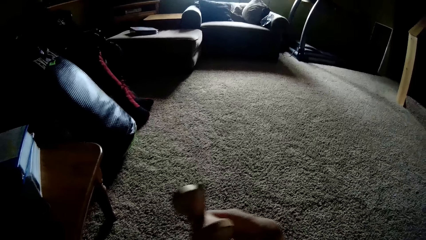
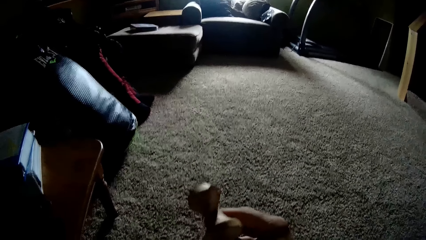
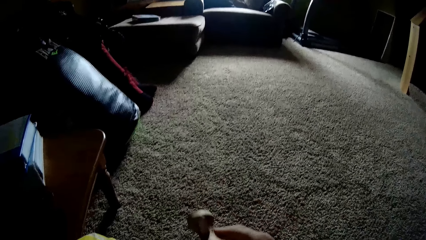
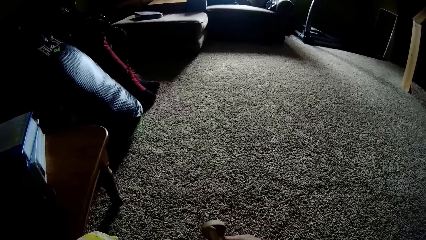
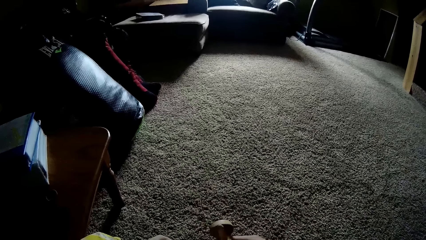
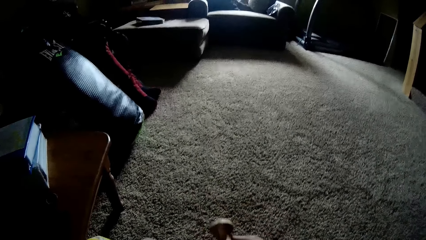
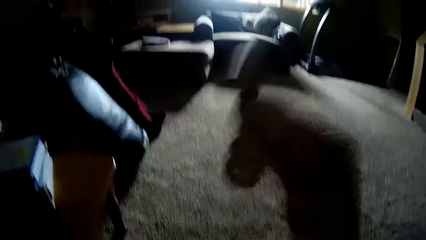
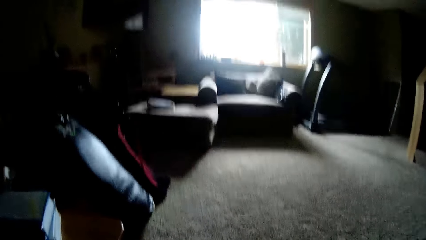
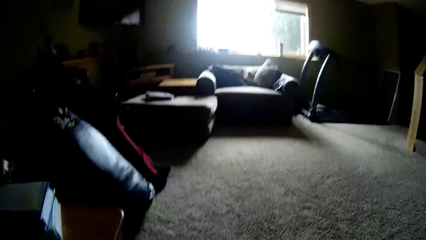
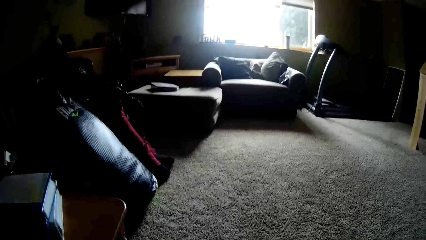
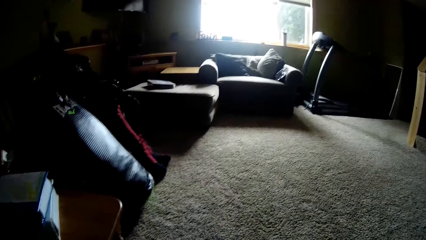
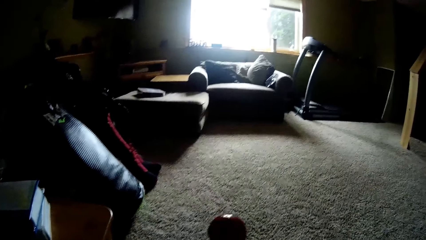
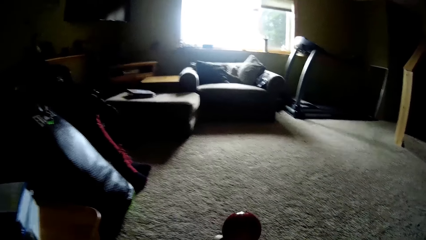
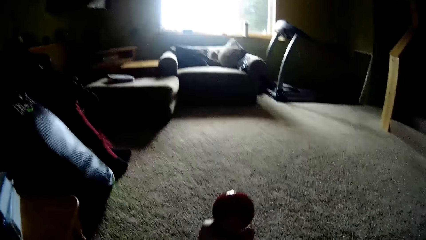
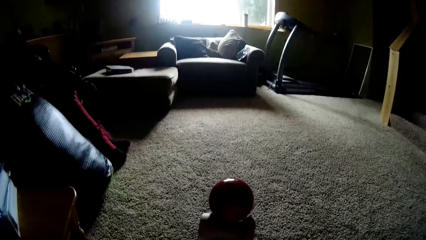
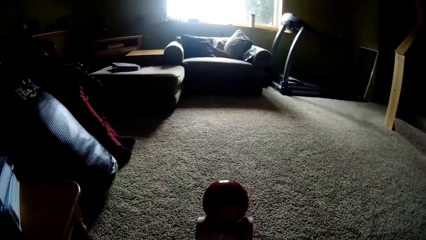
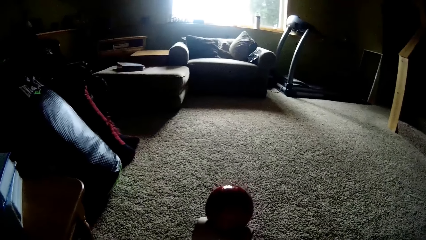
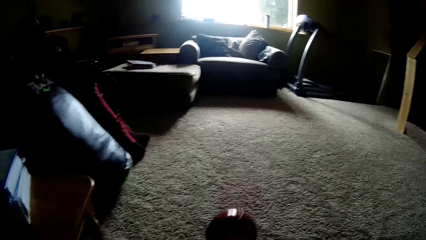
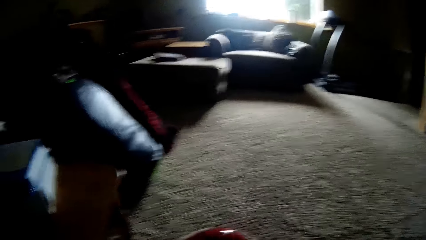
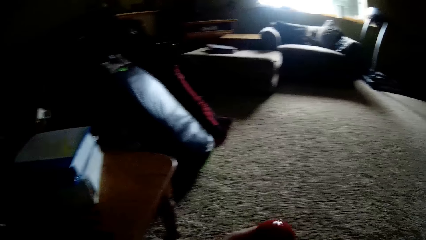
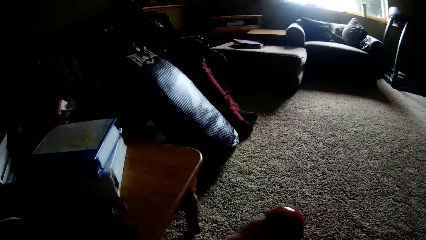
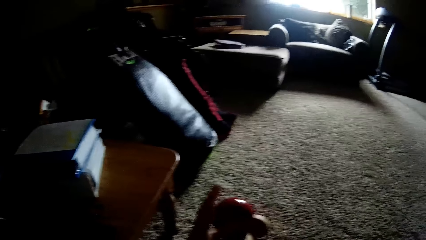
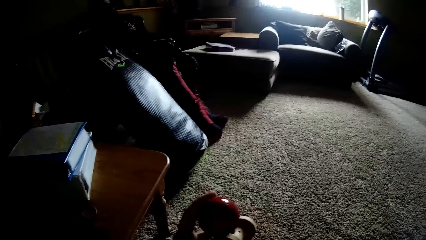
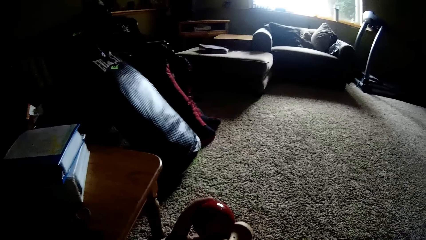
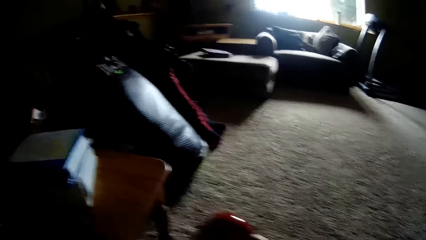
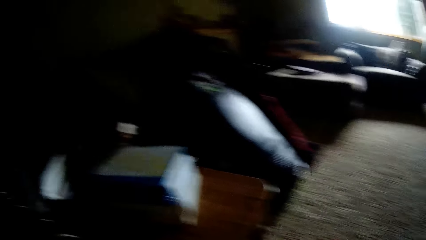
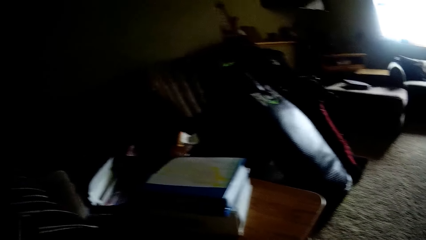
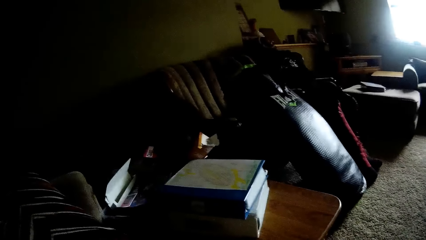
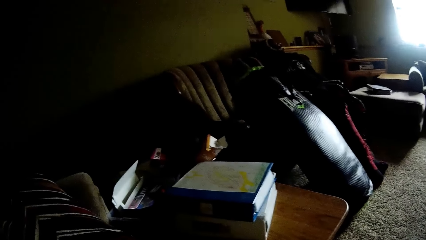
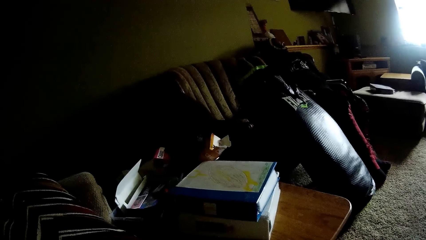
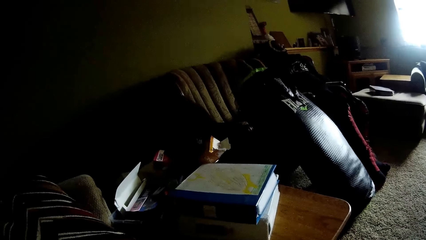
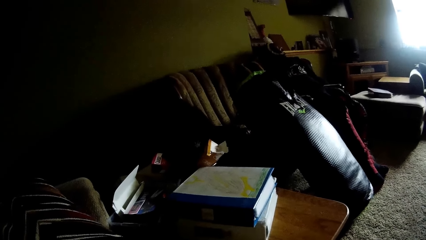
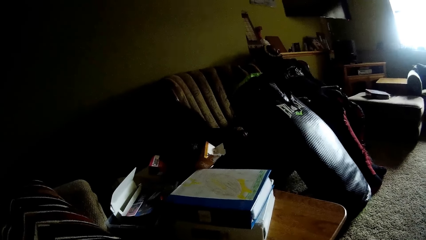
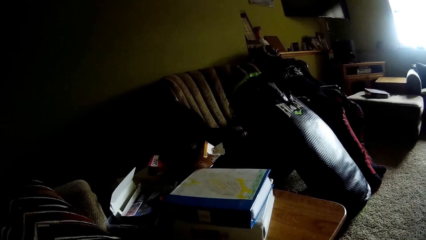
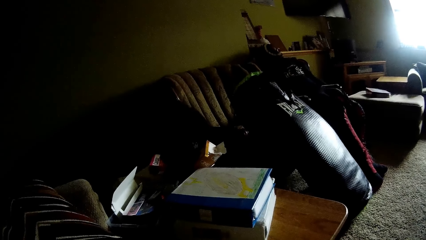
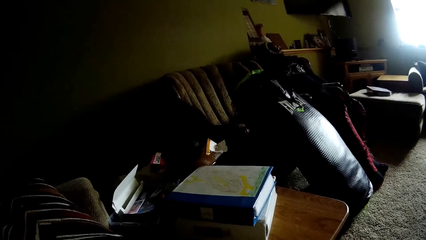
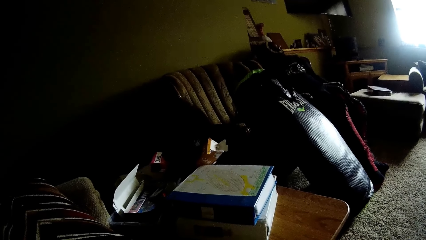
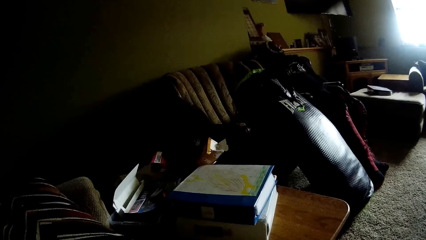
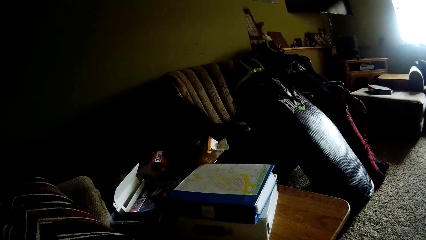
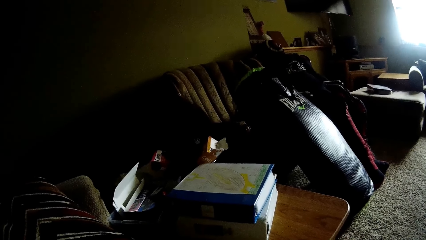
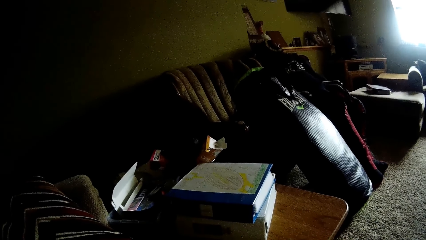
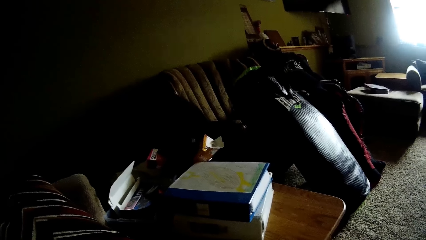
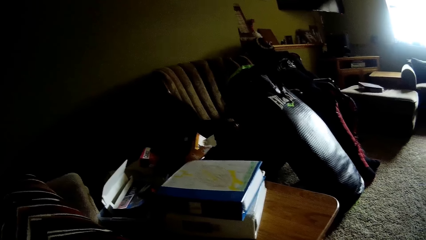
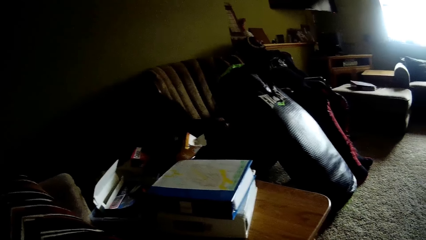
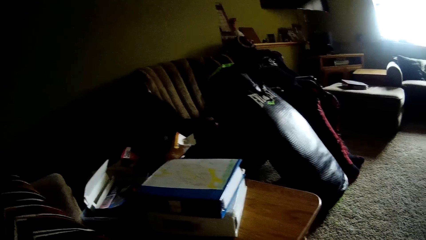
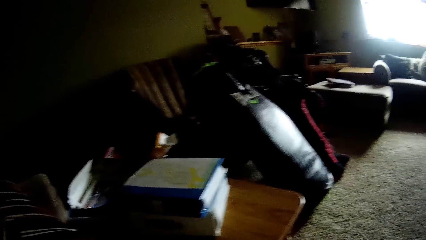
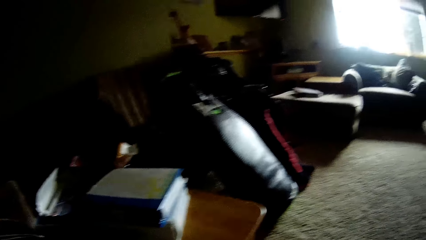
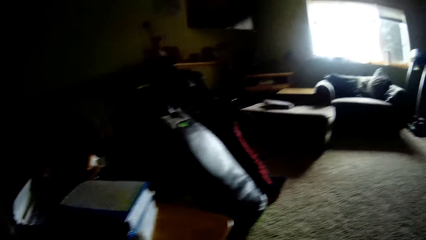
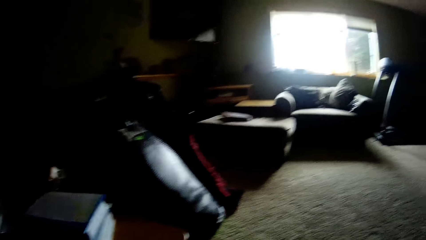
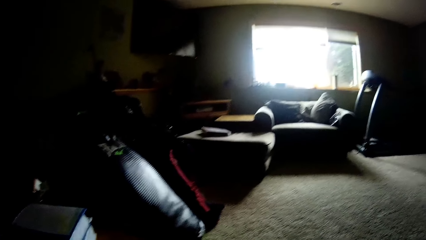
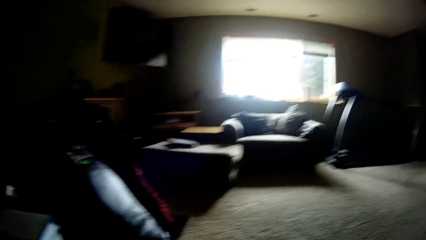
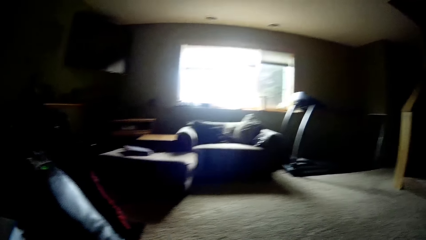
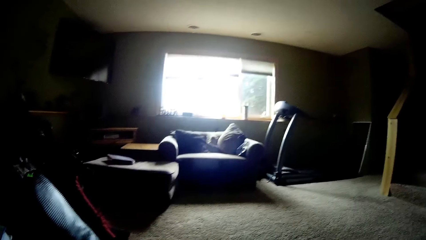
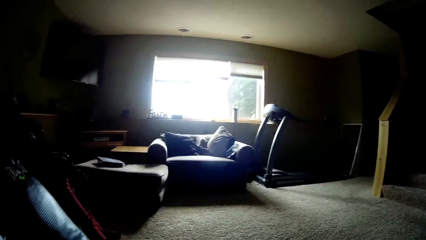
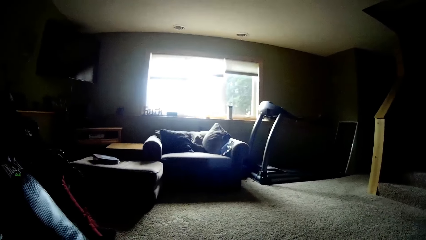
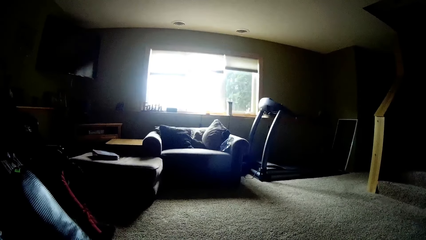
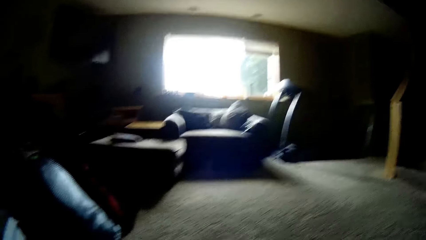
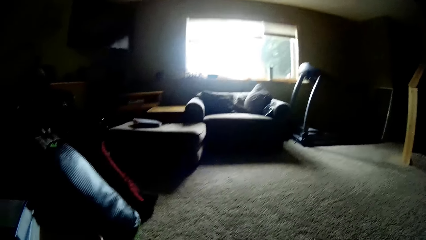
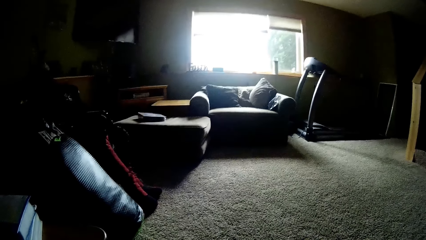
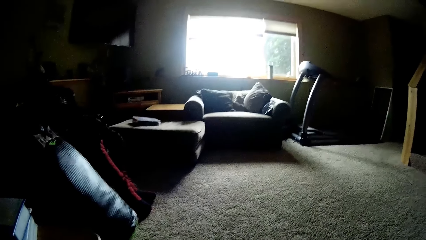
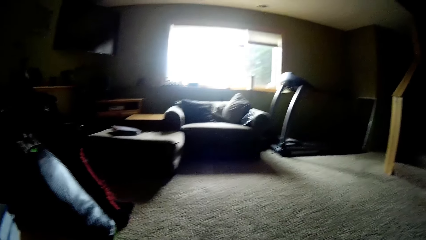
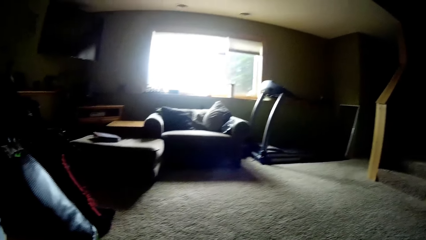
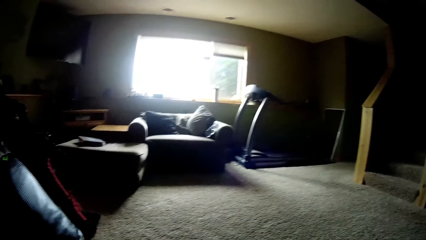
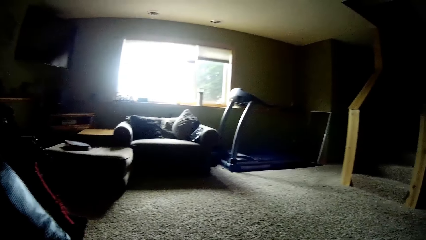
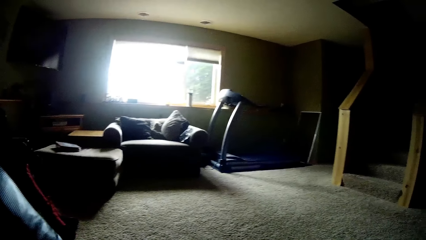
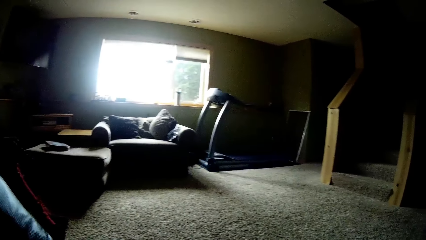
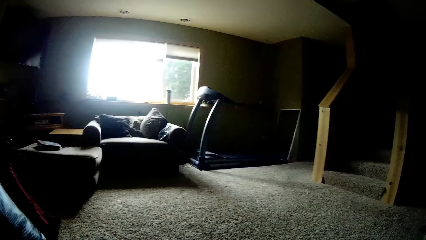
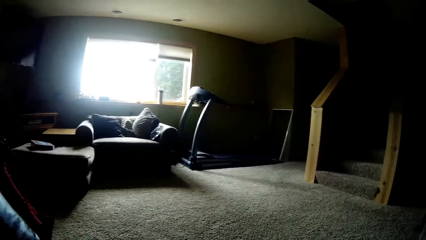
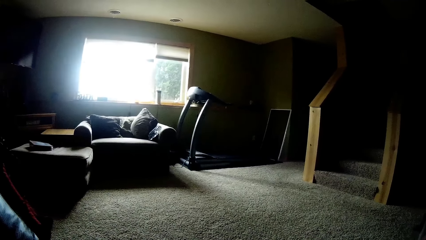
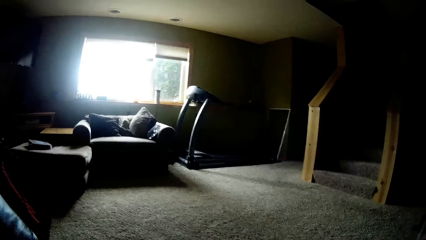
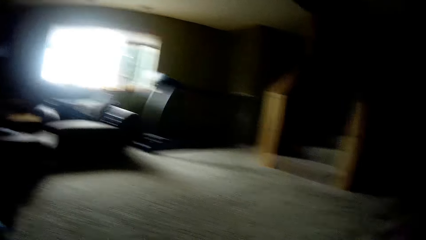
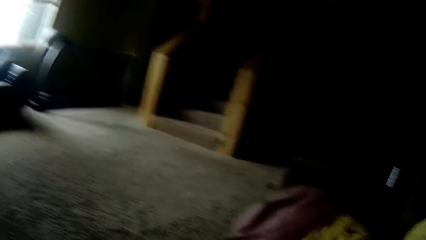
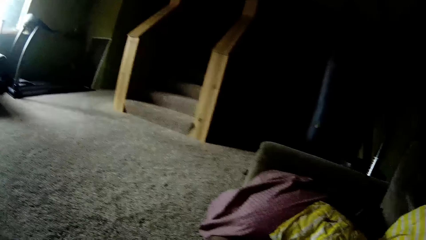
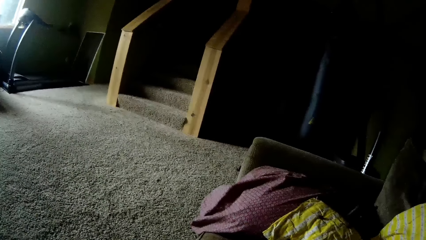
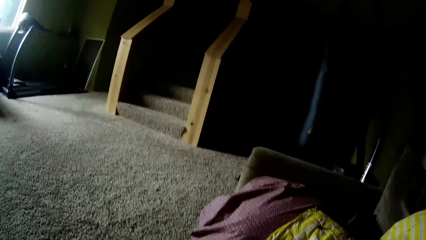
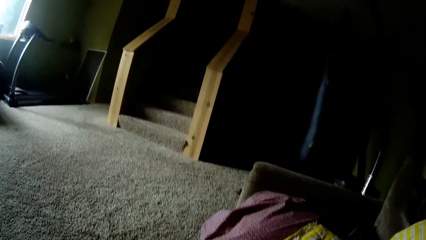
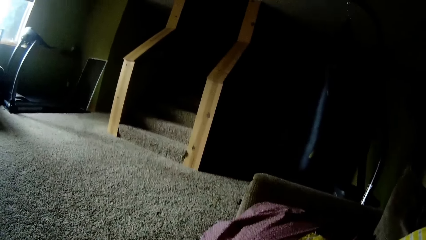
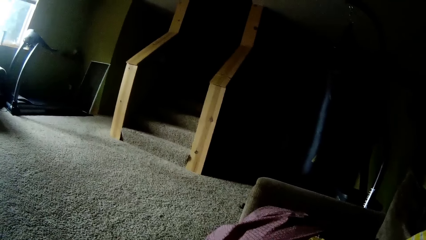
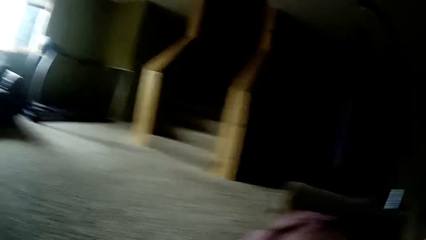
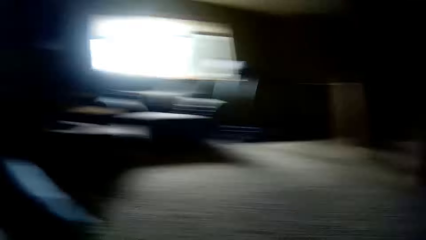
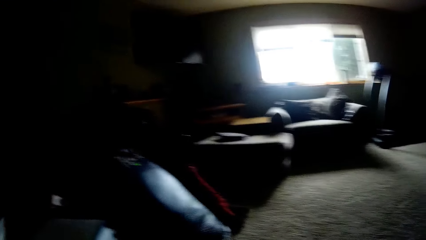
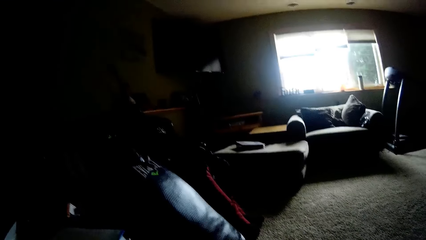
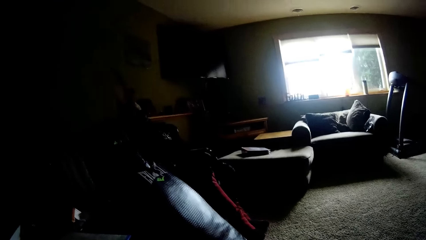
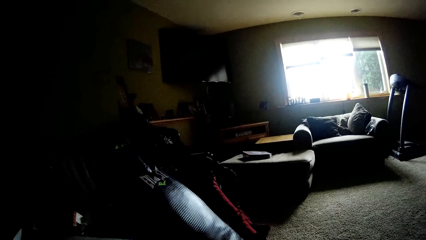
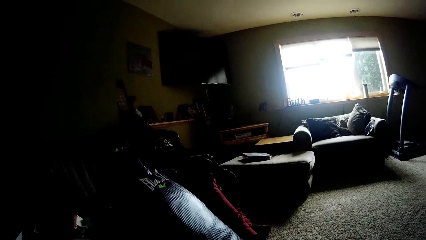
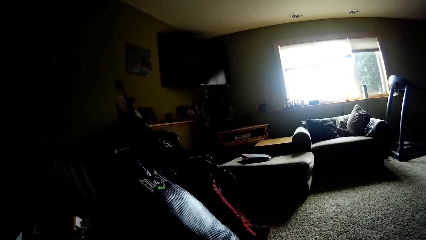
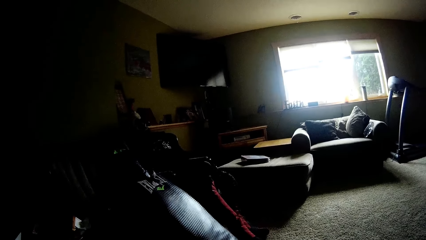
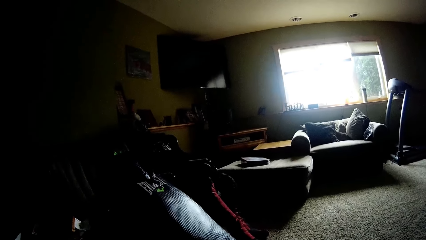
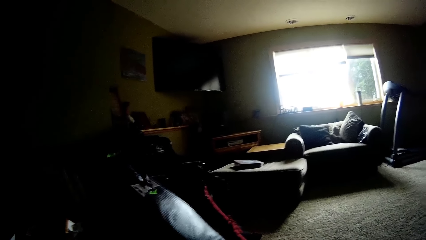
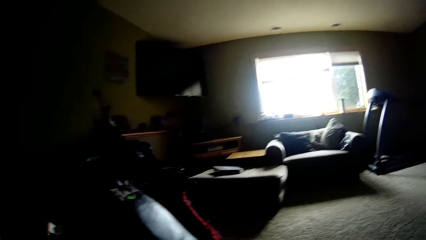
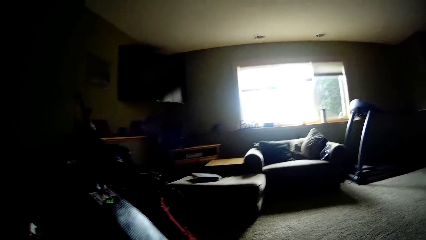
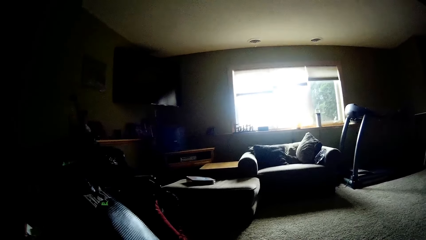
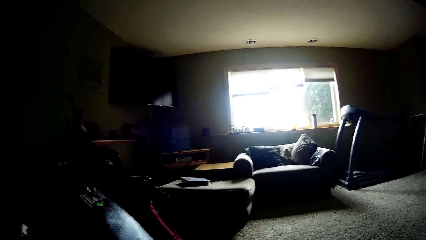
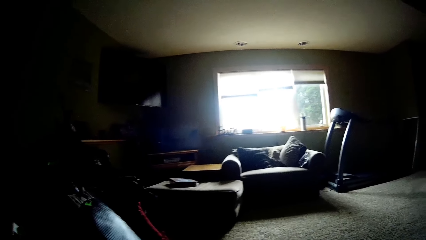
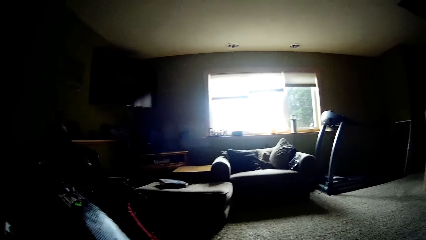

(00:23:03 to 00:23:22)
The camera wearer looks at the toy. They move the hand. They do something. They look at the ball. They look around.
